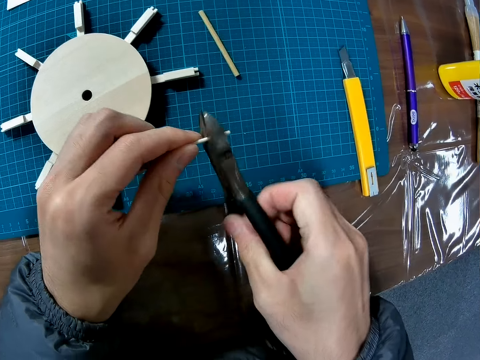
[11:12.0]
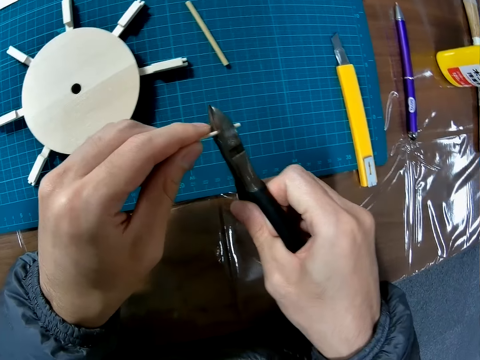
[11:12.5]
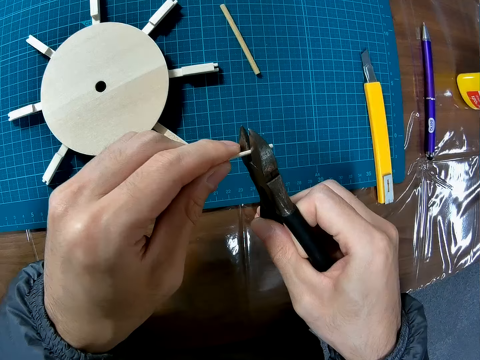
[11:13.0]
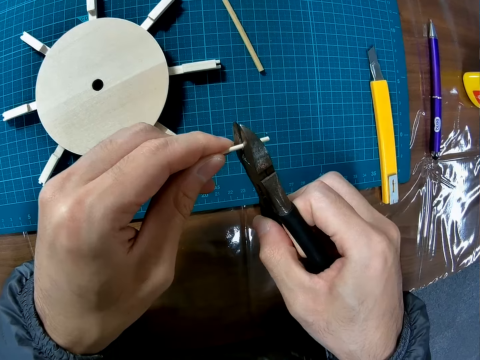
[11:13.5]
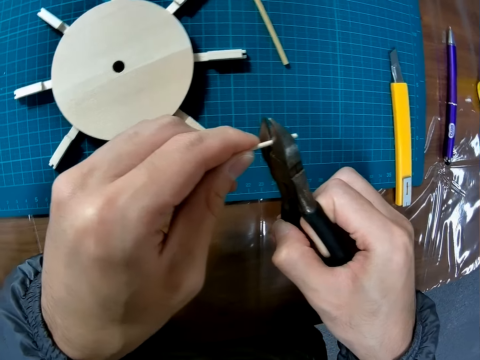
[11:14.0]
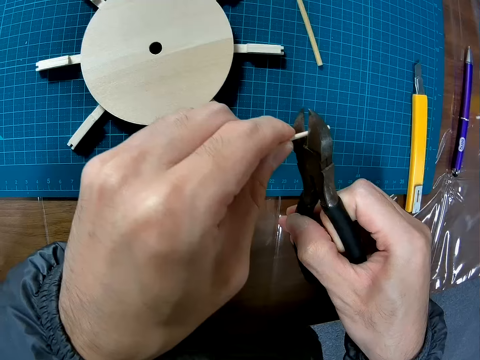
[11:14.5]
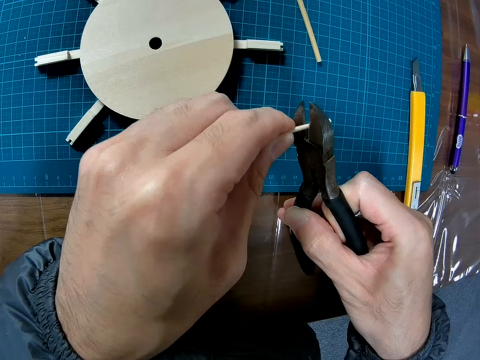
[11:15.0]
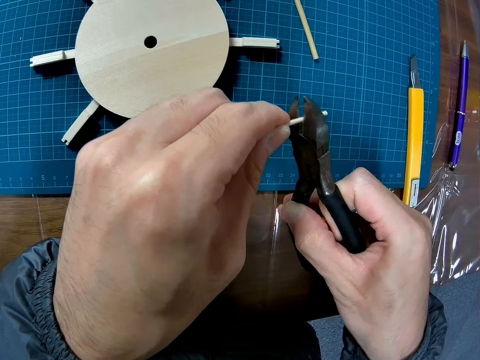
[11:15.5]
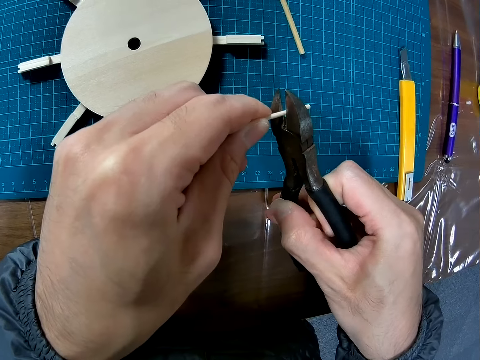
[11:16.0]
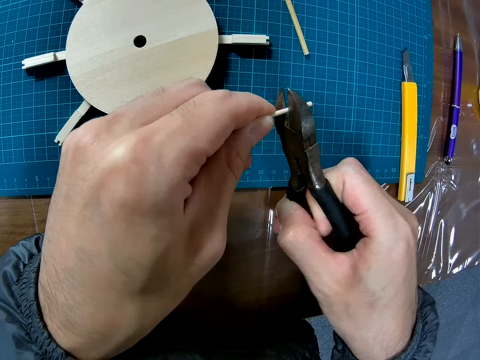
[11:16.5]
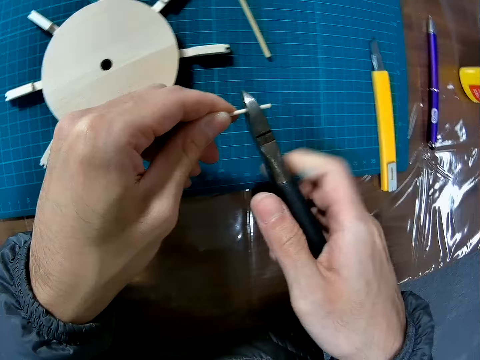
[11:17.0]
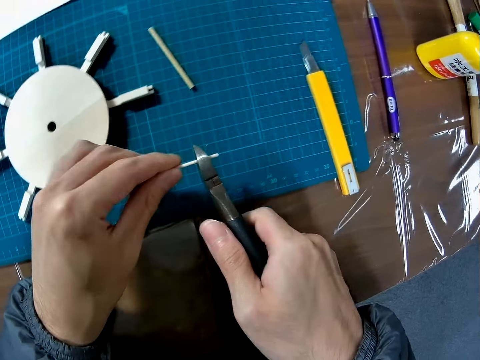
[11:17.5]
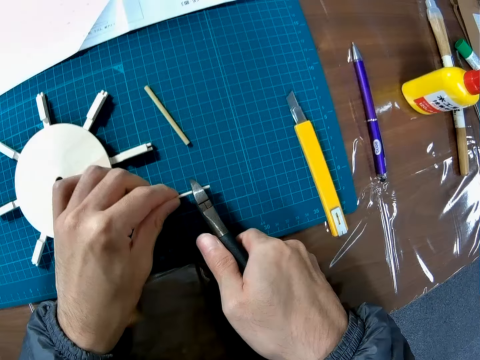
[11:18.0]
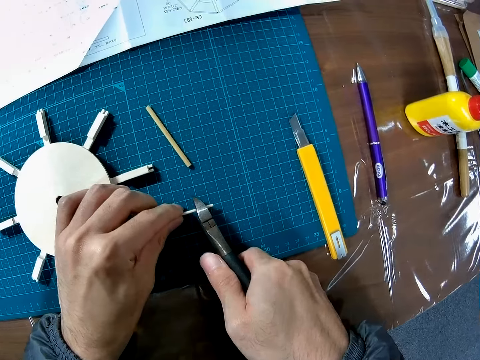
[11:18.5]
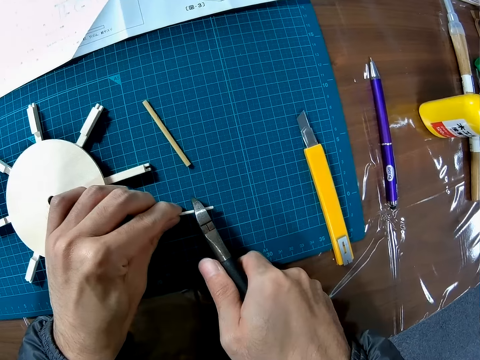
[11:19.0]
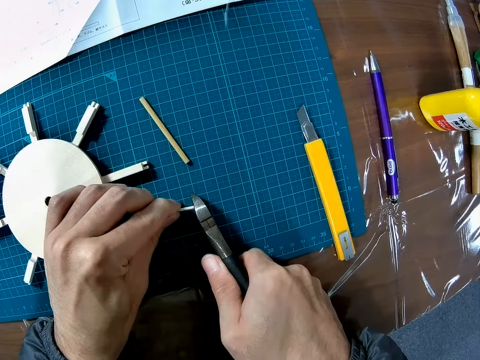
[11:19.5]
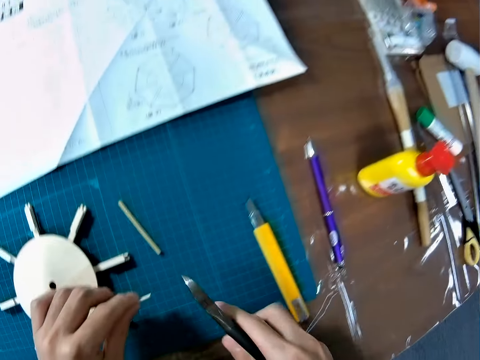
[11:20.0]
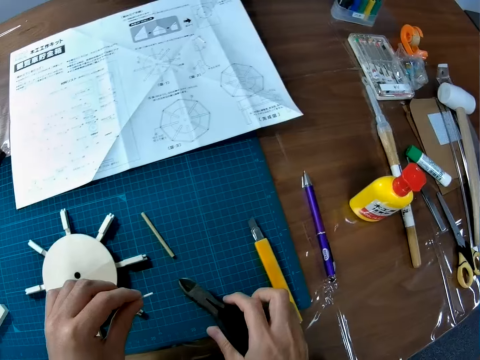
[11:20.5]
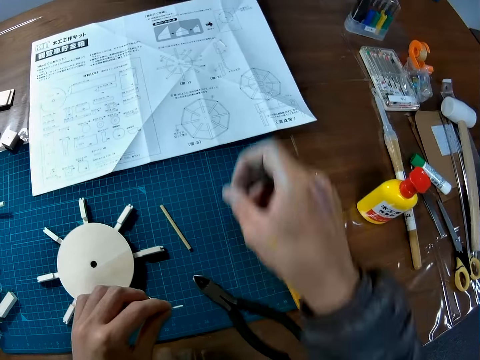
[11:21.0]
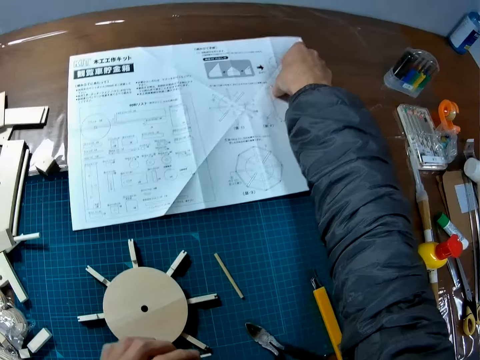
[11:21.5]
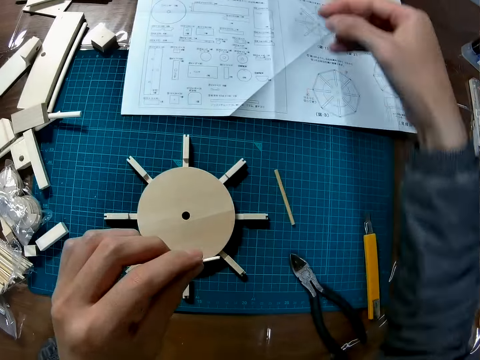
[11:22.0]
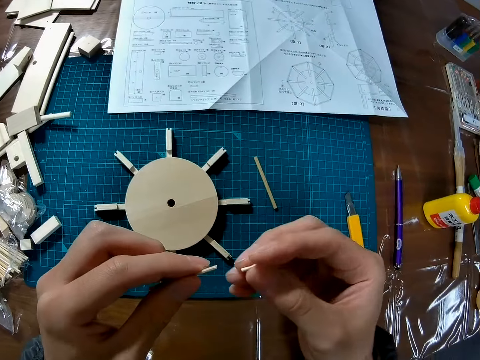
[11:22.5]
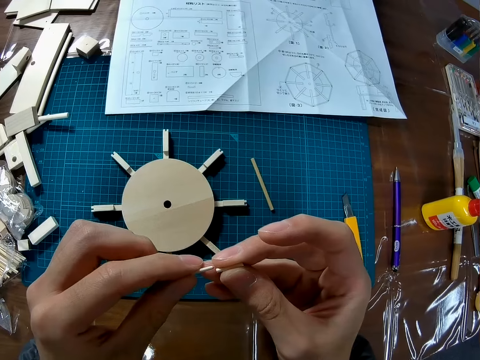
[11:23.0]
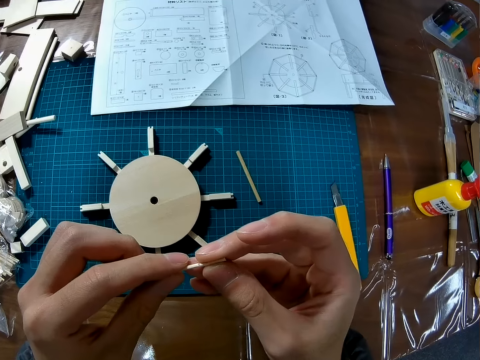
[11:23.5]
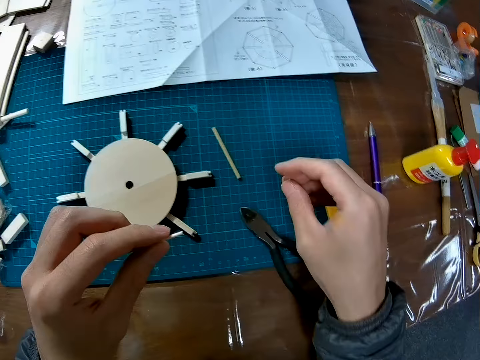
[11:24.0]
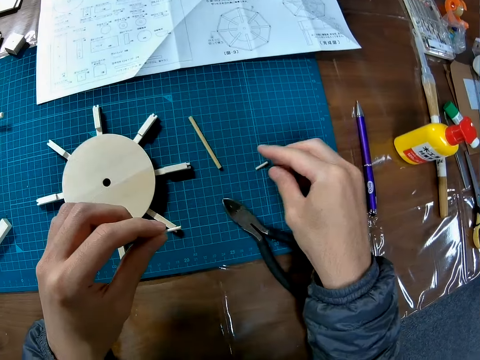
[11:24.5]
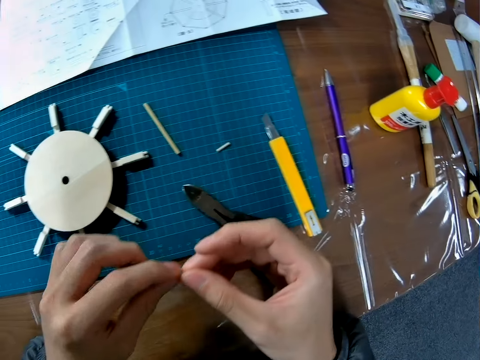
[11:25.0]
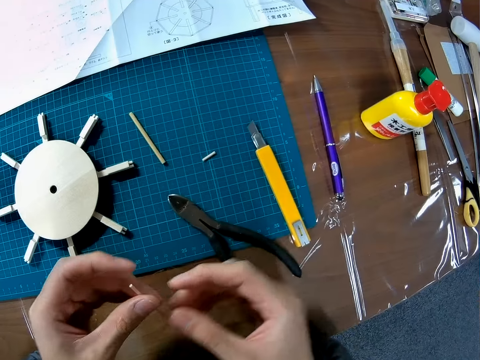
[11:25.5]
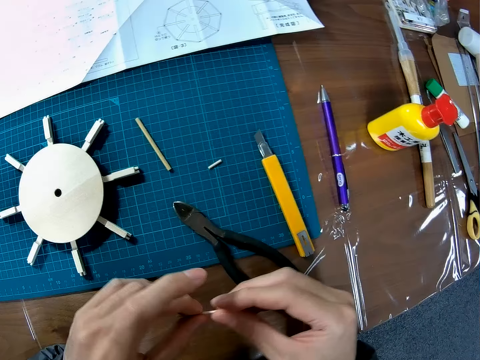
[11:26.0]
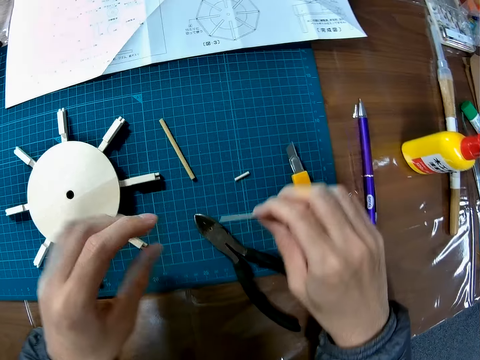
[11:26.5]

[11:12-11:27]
The camera wearer cuts the piece of wood with the plier. They drop the plier on the cutting mat. They pick a piece of wood from a manual. They fit the pieces of wood against each other. They drop the piece of wood on the cutting mat.

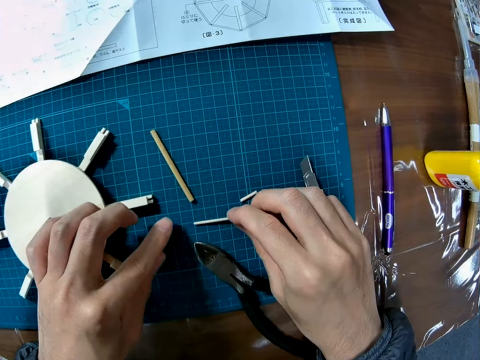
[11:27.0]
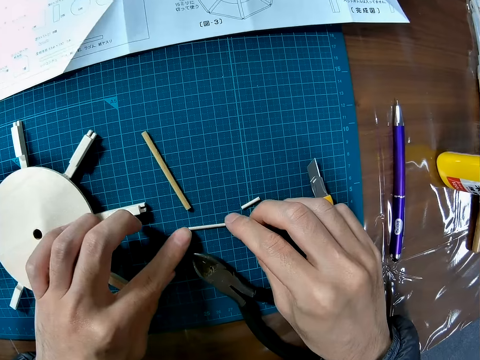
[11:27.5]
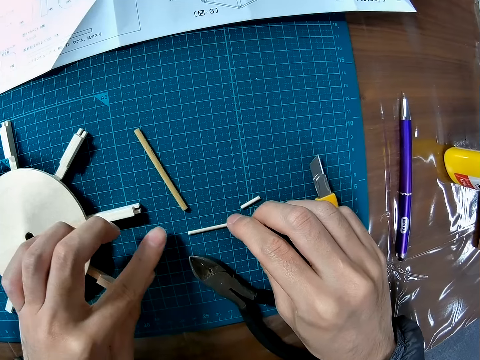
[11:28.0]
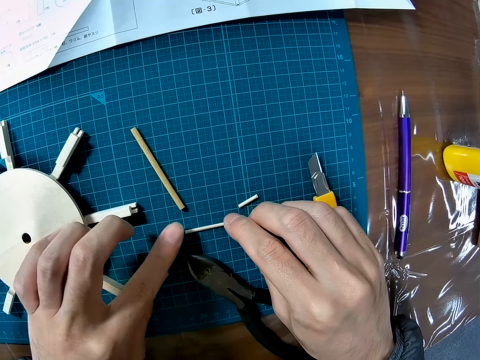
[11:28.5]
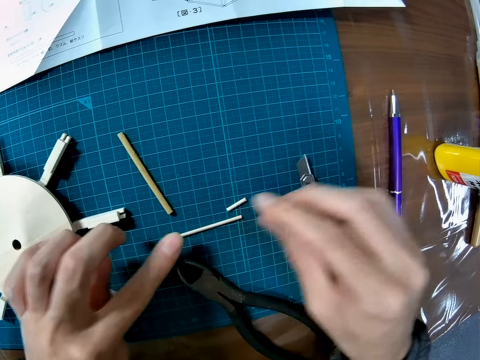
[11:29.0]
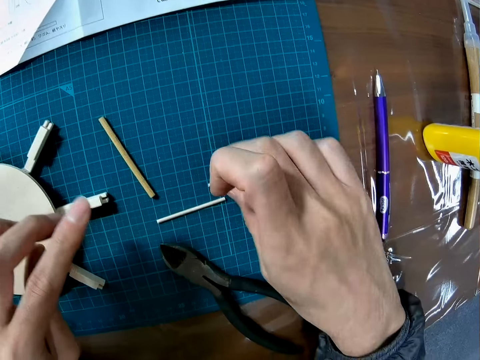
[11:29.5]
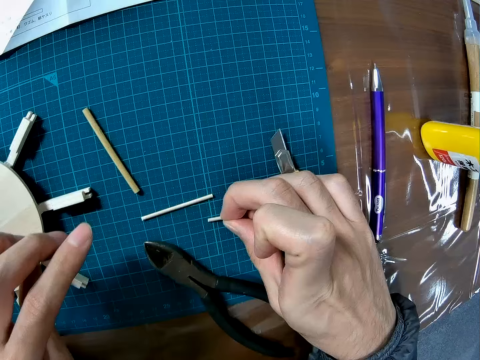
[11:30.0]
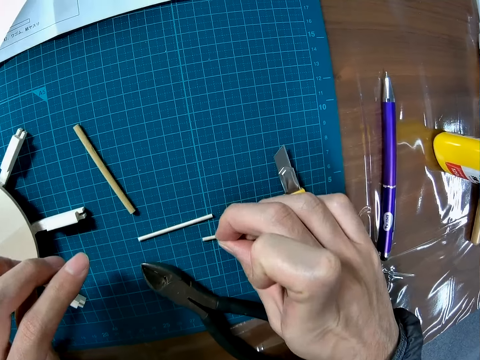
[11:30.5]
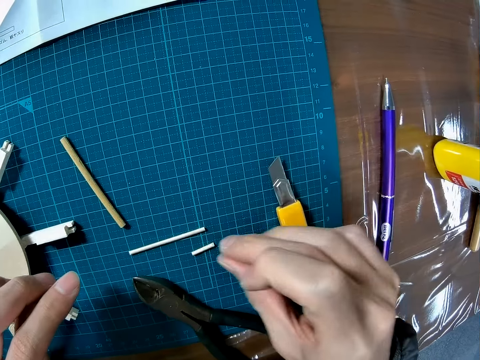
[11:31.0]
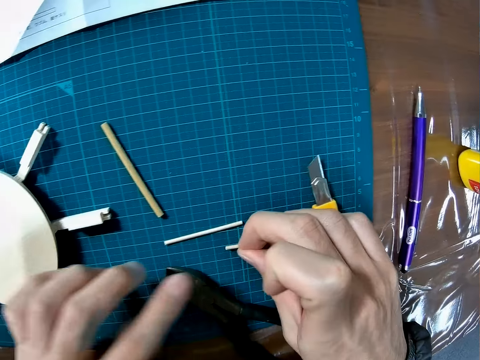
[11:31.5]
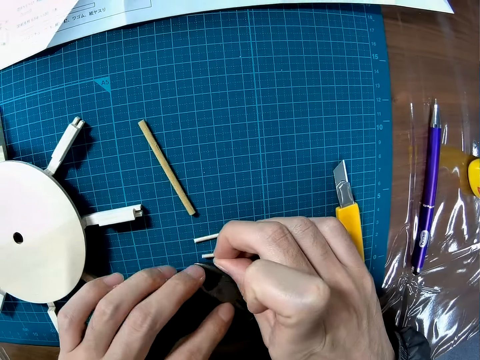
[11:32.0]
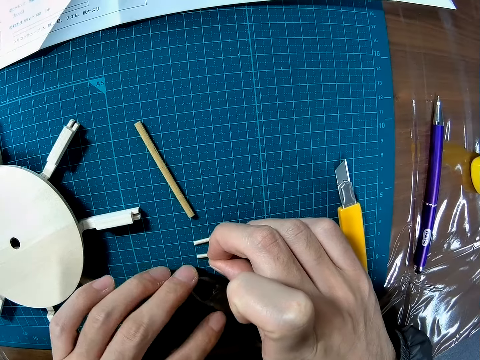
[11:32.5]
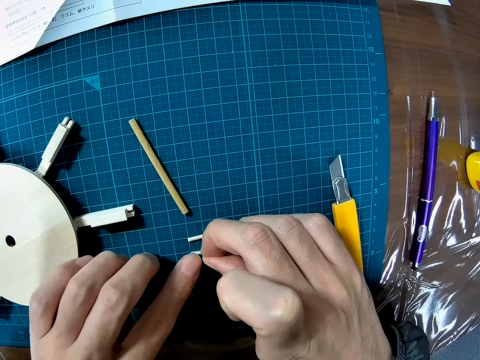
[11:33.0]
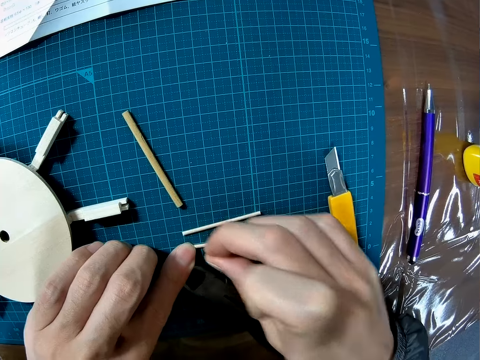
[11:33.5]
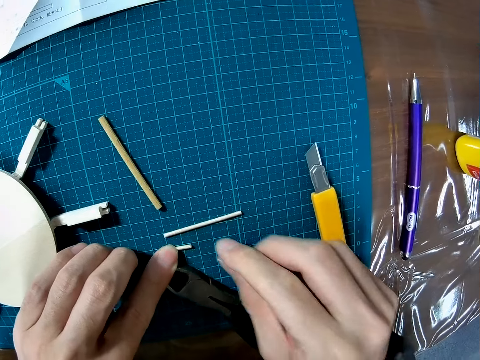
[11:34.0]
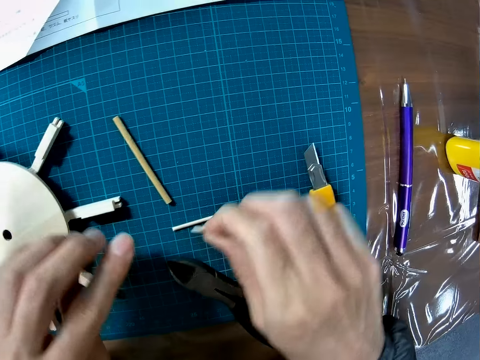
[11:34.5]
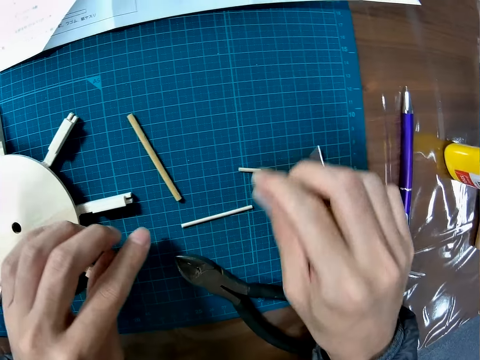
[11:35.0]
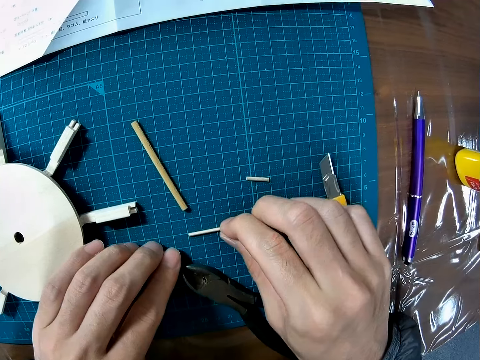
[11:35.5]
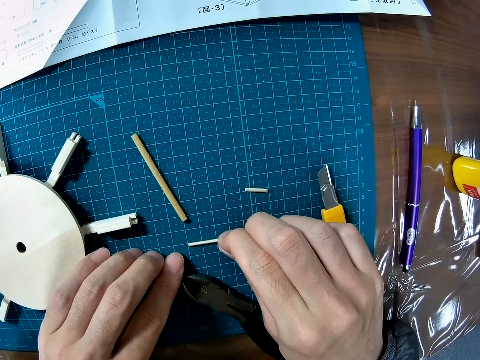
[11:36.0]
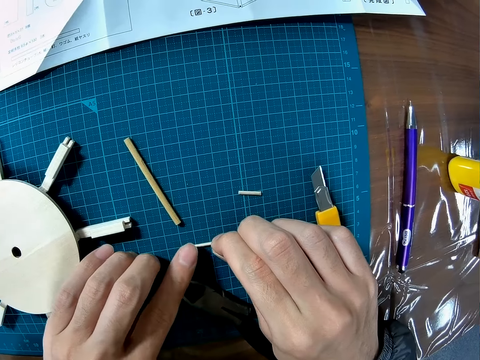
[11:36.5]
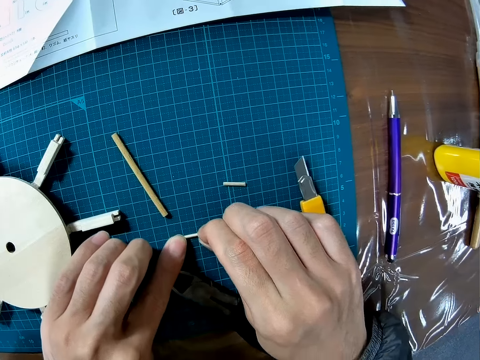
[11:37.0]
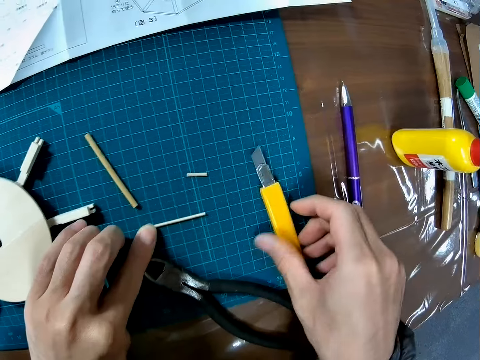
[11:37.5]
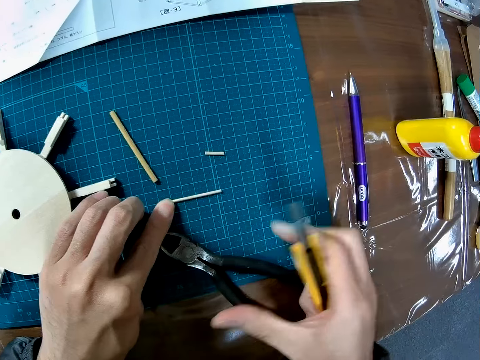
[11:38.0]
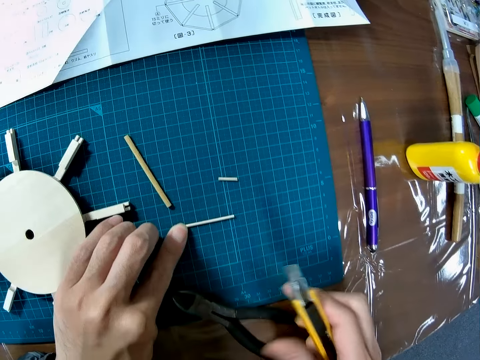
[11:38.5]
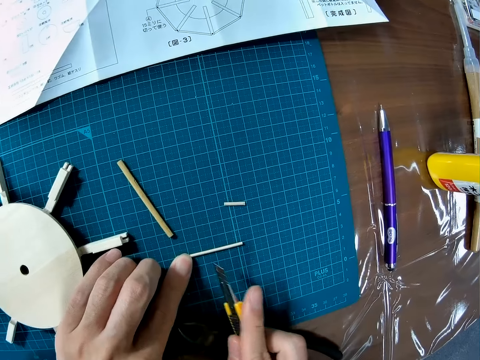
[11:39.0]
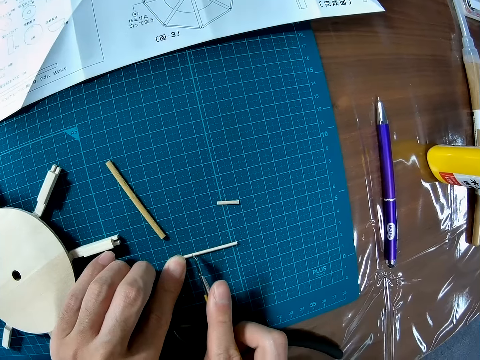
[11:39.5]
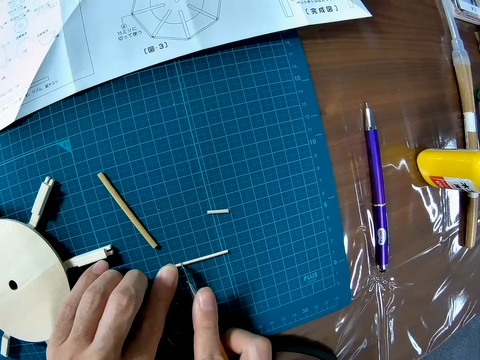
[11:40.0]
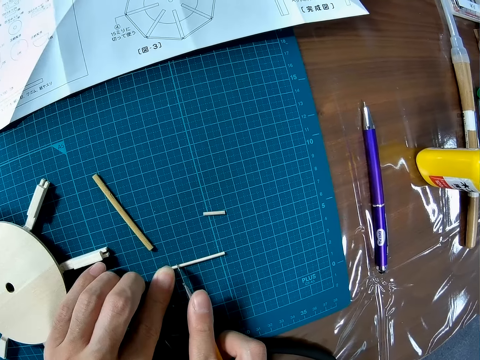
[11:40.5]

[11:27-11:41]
The camera wearer drops the other piece of wood on the cutting mat. They assemble the plastic pieces. They pick up the piece of wood from the cutting mat. They place the piece of wood beside the other piece of wood. They move the piece of wood on the cutting mat. They hold the other piece of wood. They pick up the retractable knife from the cutting mat. They move the plier.
